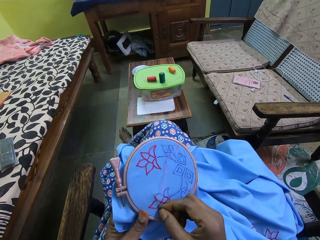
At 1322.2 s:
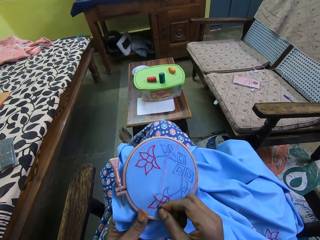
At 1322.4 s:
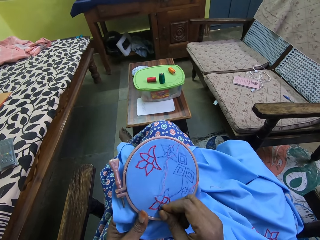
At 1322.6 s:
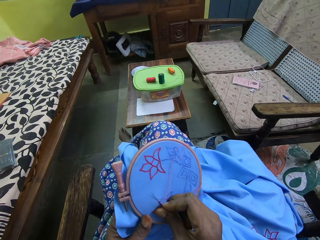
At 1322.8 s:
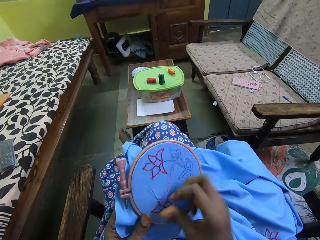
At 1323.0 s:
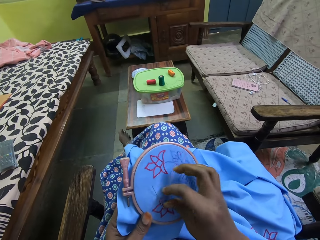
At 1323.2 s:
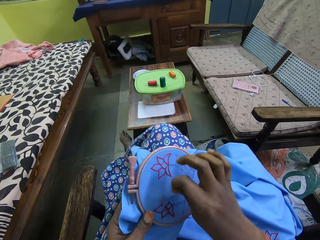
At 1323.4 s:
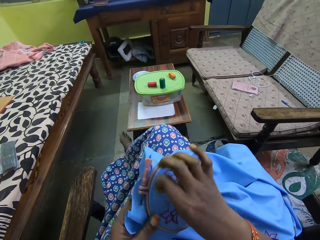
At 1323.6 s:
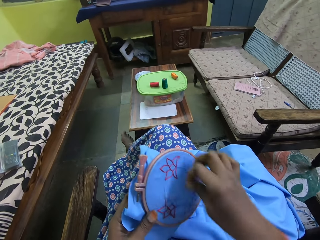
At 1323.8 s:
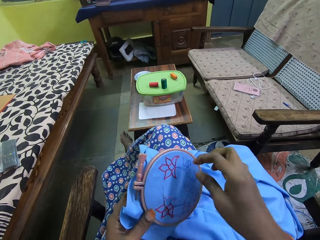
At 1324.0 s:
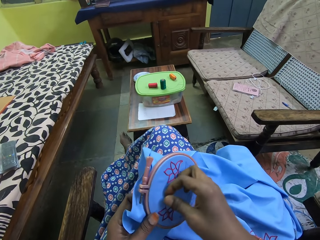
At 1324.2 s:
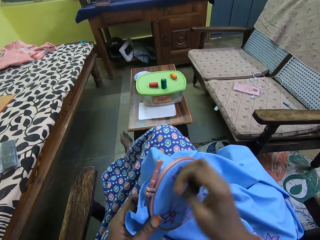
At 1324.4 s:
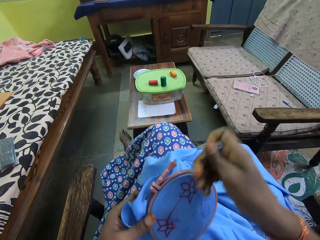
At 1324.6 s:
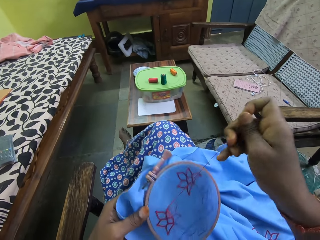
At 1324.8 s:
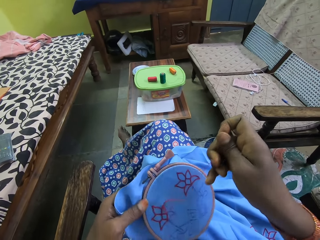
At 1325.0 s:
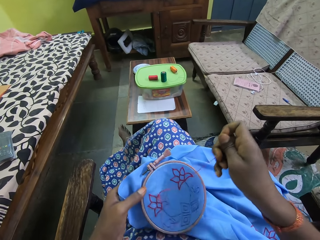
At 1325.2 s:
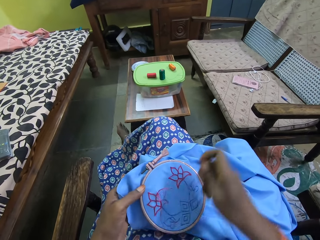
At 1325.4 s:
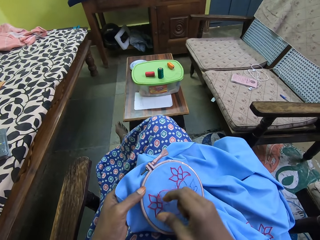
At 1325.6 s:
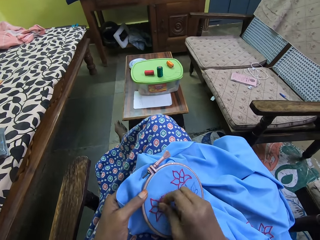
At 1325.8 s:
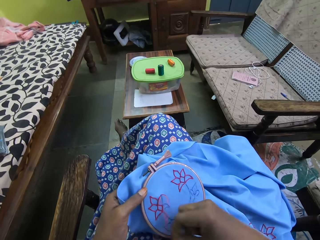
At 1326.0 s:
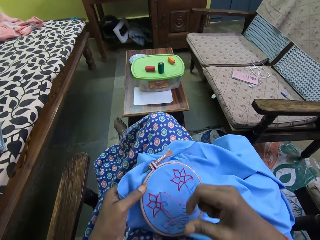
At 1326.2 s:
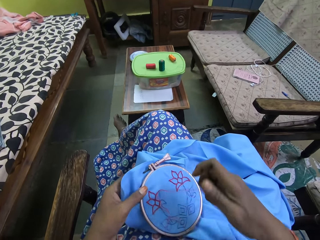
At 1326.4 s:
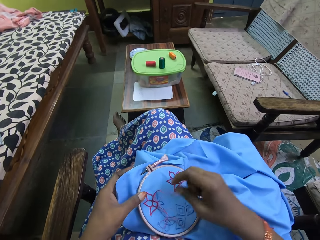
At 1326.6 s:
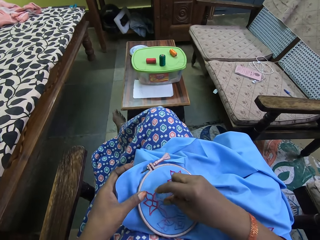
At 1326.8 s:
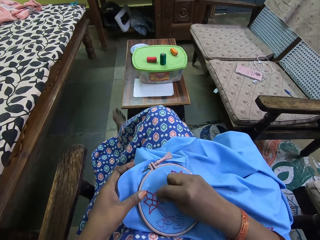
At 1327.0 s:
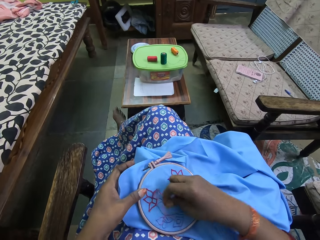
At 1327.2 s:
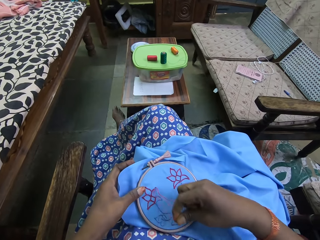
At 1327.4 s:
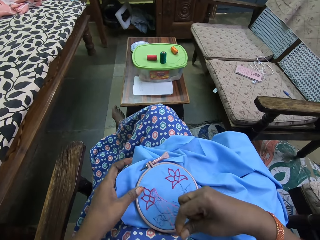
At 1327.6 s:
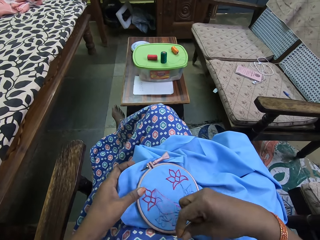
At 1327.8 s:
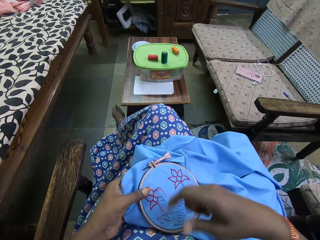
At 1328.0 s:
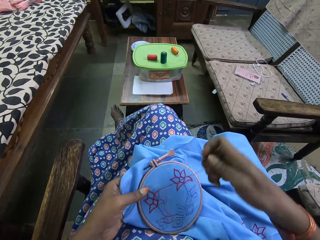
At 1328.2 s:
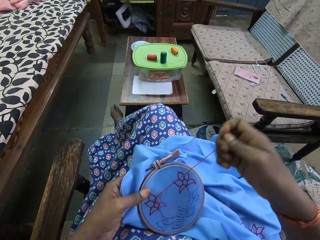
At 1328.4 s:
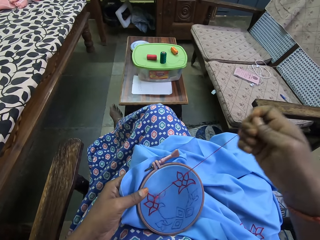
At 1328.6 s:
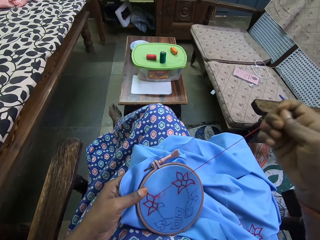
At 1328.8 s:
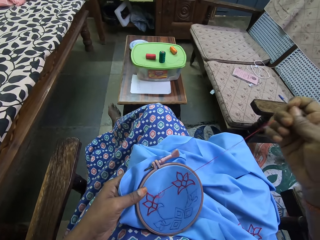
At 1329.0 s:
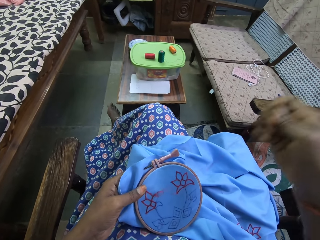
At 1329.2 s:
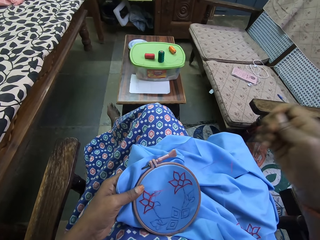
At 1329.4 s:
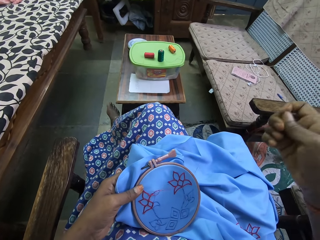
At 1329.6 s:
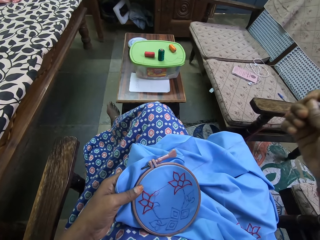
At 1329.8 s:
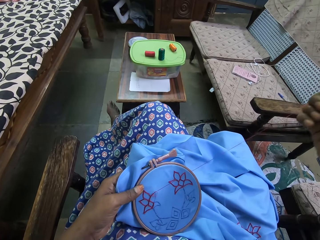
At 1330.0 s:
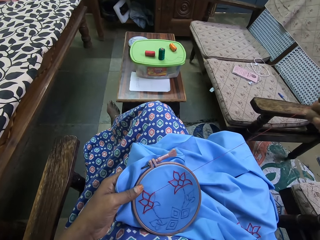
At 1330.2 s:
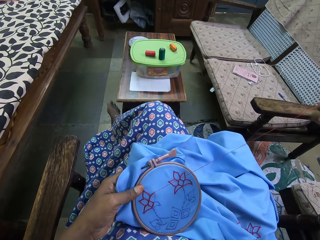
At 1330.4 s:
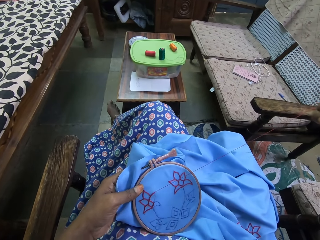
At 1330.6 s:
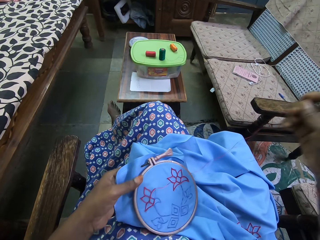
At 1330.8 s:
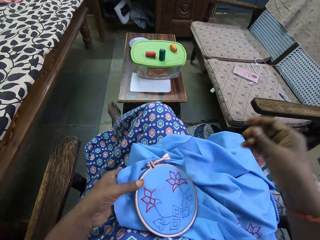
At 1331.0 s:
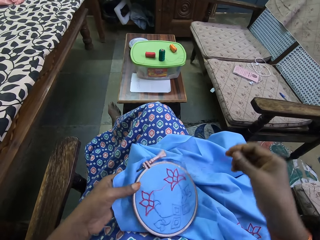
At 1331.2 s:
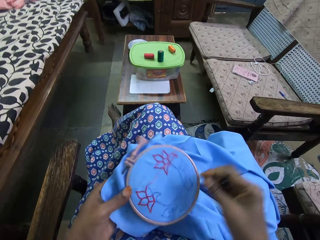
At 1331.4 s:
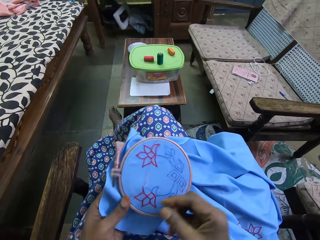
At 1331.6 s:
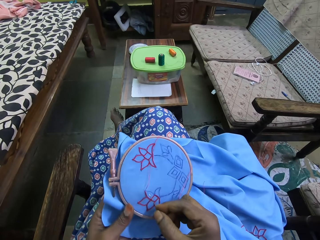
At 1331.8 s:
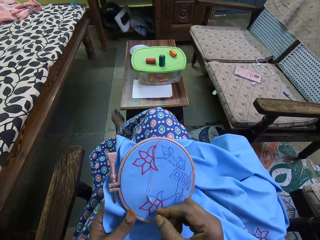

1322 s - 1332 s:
The camera wearer inserts the needle in the clothing in his hand. He puts the thread over the needle on the clothing. He pulls the knitting thread with the needle on top of the clothing.

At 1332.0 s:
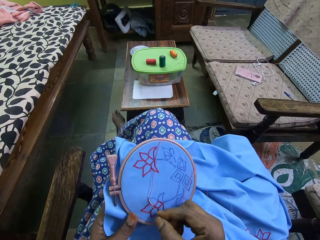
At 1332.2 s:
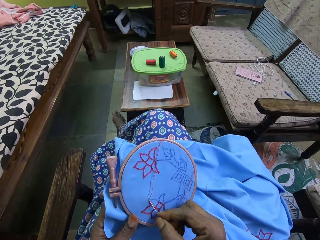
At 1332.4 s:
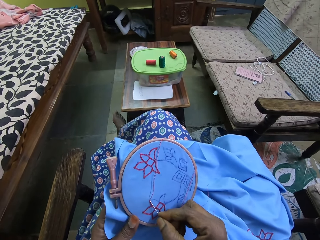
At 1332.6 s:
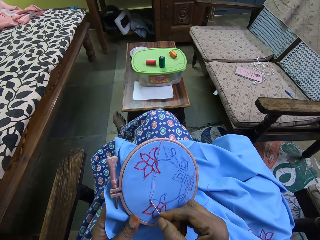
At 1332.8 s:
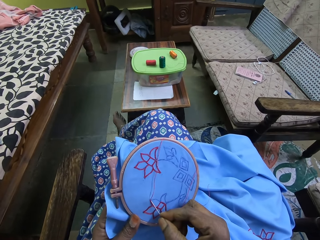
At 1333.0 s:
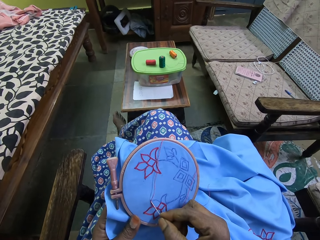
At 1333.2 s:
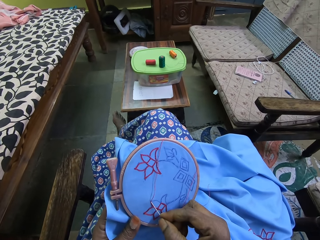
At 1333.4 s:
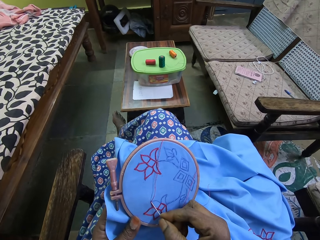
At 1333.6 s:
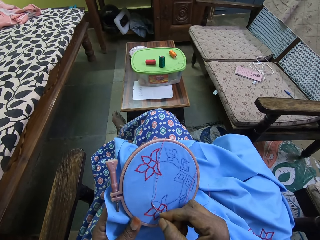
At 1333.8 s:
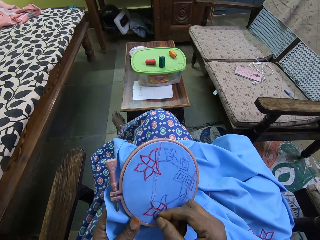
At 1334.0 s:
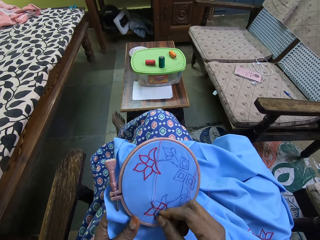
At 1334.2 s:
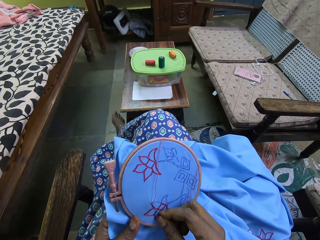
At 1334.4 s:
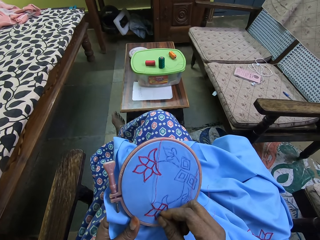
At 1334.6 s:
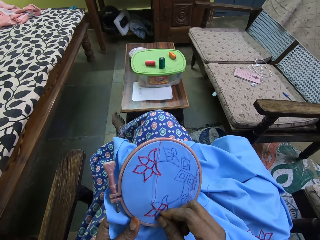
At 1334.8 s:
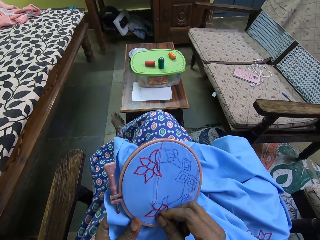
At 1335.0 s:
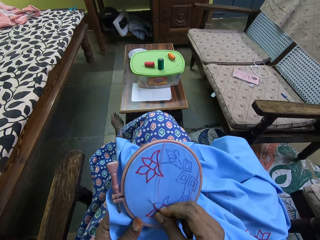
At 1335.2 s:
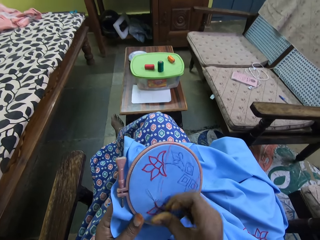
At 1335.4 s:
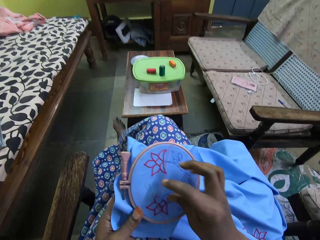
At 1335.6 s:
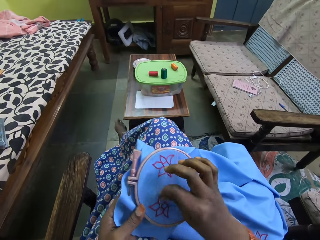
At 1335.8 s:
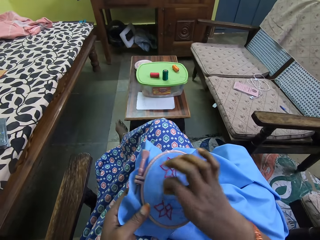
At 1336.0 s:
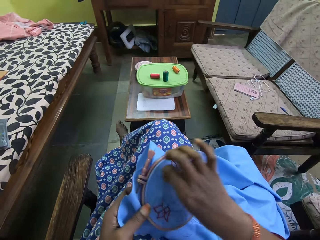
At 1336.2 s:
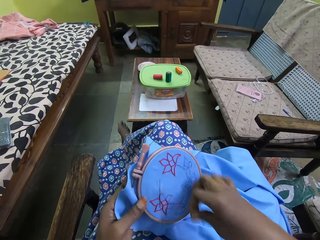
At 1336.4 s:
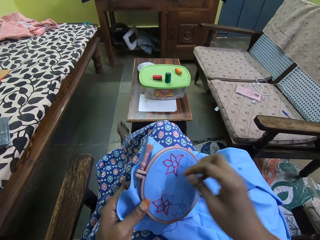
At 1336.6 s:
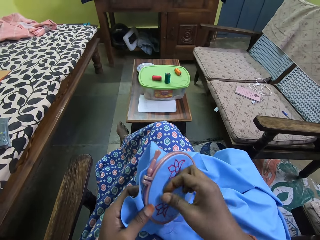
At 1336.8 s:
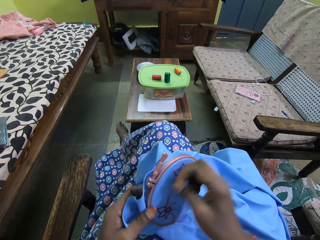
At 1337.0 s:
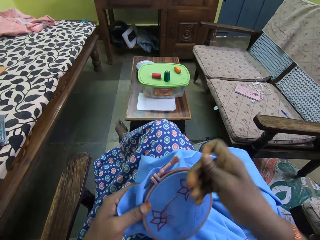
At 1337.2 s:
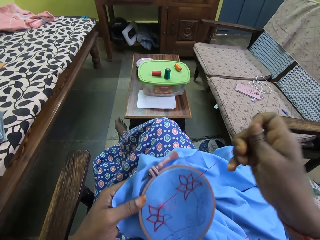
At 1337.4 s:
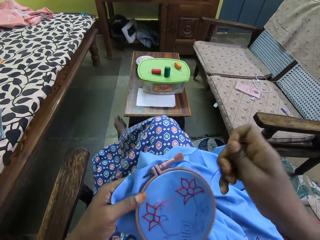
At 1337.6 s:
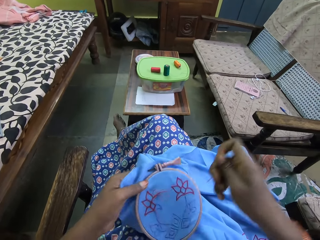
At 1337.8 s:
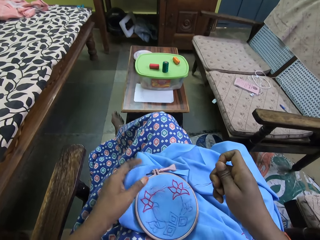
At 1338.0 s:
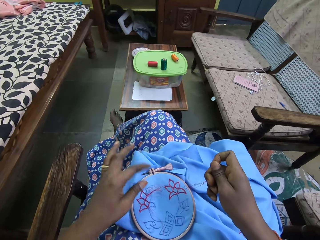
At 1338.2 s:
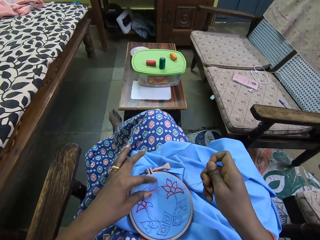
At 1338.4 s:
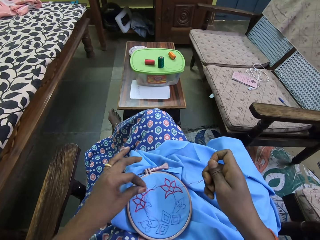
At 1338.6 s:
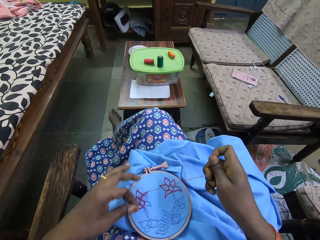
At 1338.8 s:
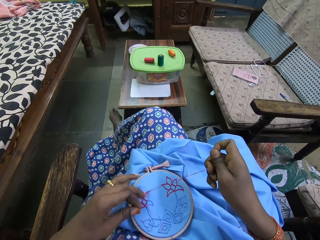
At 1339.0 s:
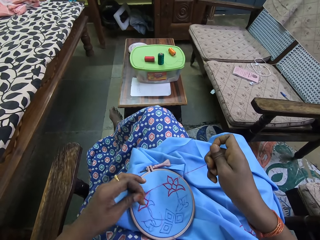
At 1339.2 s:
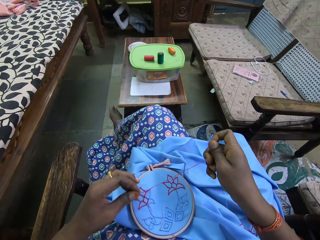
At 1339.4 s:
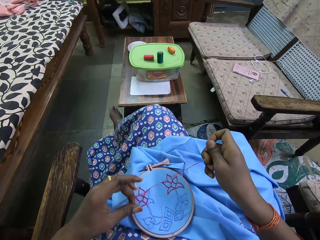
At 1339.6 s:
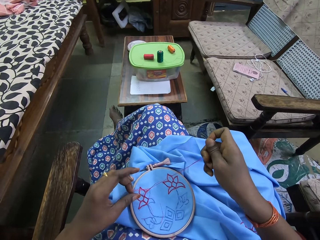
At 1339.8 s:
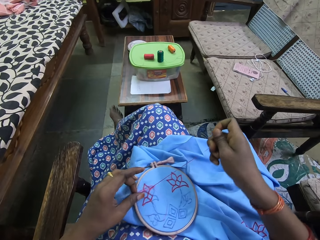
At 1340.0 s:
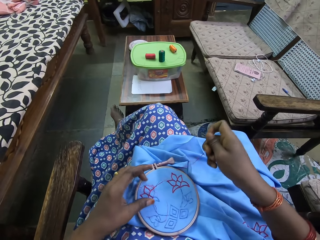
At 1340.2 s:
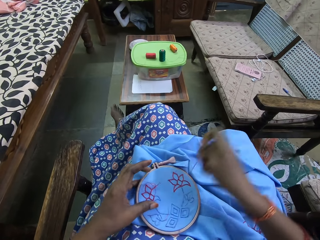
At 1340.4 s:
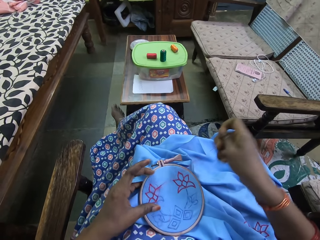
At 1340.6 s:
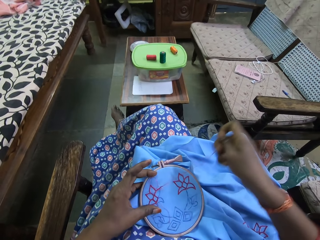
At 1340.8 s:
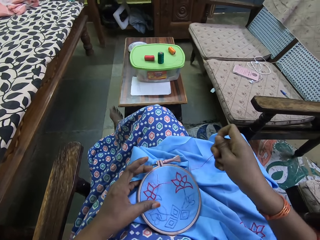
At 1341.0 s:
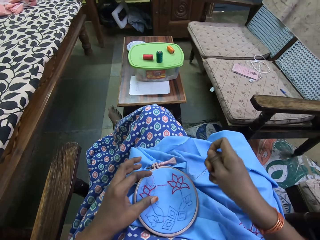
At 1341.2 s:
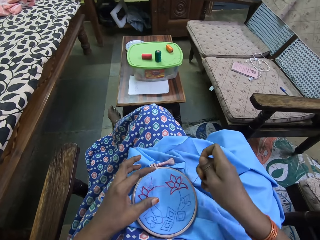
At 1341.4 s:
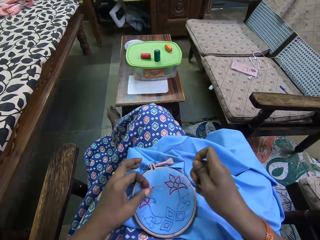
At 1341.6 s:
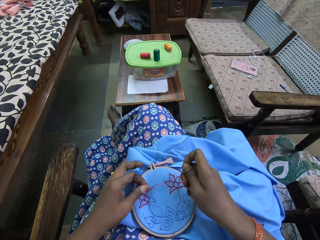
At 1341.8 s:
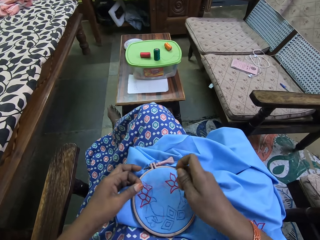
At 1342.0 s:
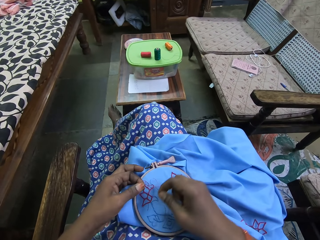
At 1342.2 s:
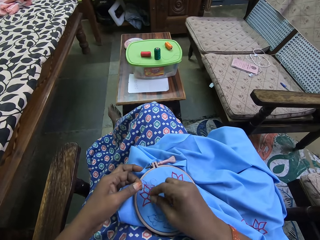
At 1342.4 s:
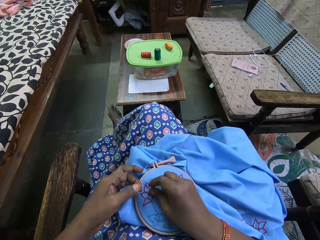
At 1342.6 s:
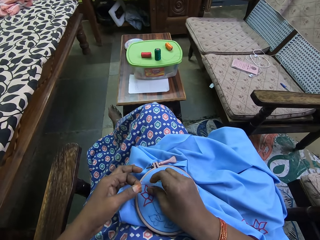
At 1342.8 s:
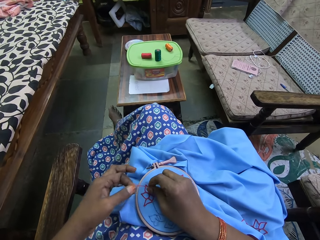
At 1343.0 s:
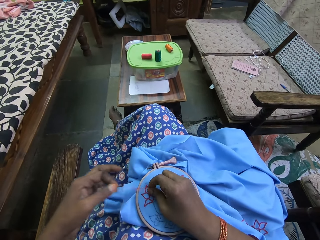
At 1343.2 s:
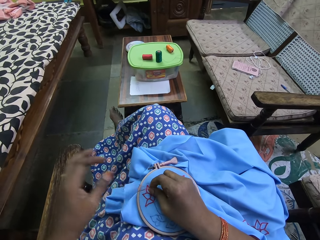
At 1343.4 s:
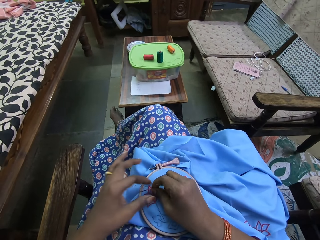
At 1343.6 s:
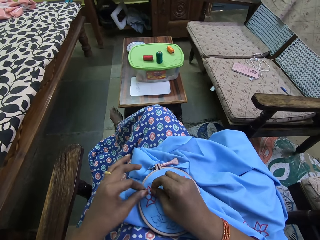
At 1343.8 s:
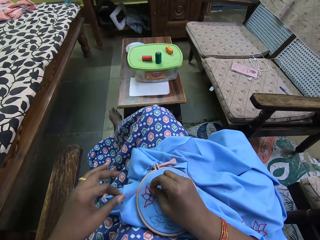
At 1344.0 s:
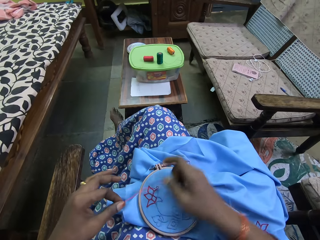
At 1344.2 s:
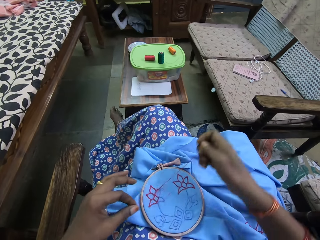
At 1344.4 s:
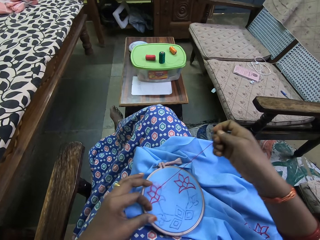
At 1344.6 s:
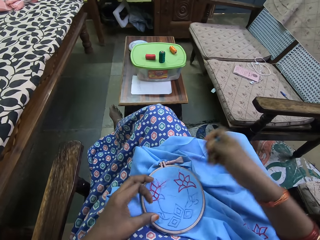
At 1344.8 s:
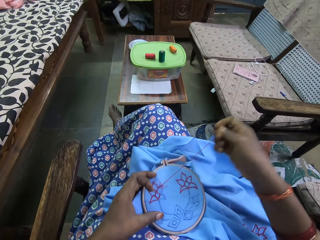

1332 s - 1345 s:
The camera wearer inserts the needle in the clothing in his hand. He puts the thread over the needle on the clothing. He pulls the knitting thread with the needle on top of the clothing. He adjusts the knitting thread on the clothing with his other hand.
